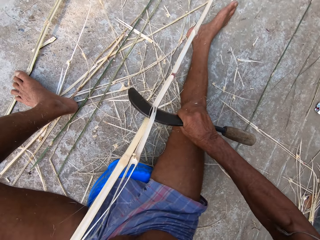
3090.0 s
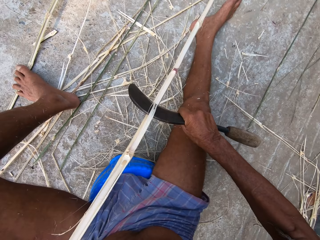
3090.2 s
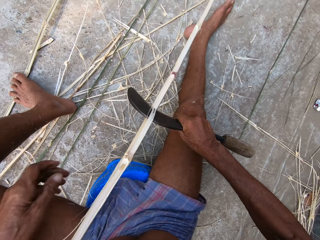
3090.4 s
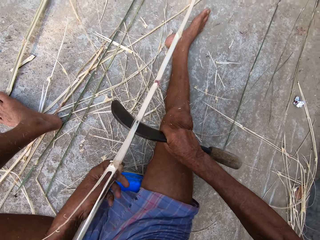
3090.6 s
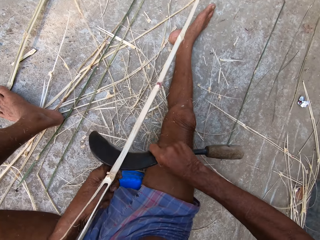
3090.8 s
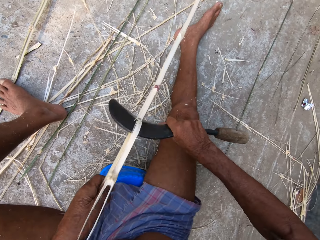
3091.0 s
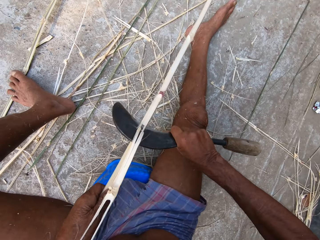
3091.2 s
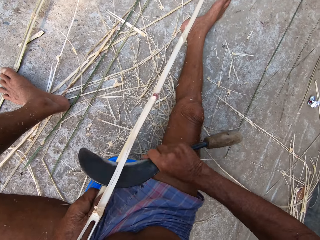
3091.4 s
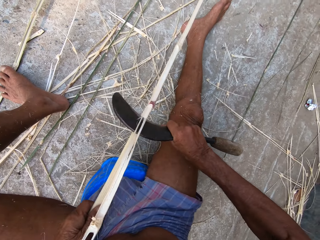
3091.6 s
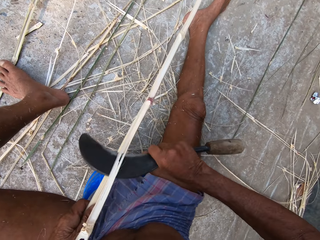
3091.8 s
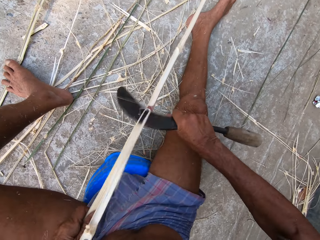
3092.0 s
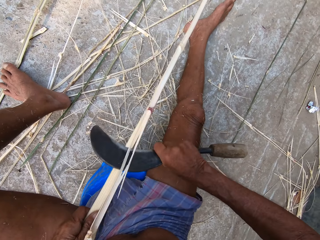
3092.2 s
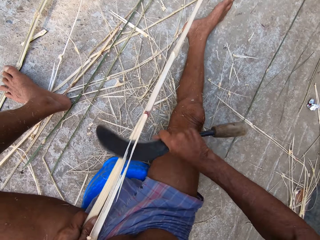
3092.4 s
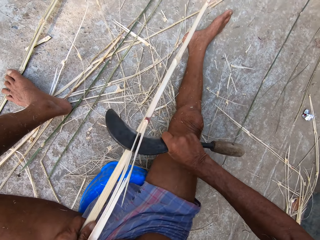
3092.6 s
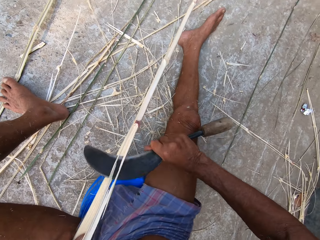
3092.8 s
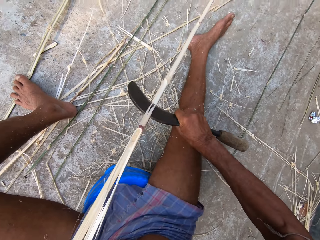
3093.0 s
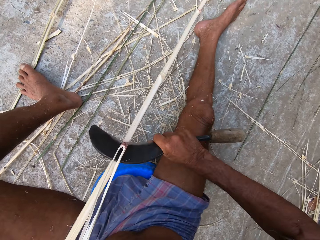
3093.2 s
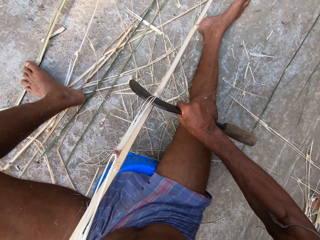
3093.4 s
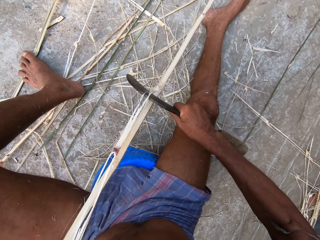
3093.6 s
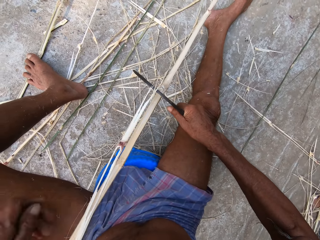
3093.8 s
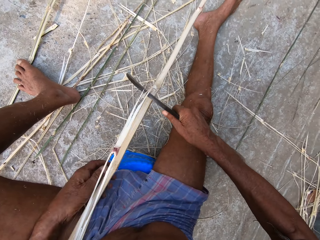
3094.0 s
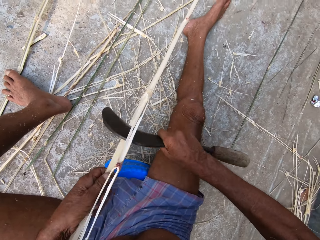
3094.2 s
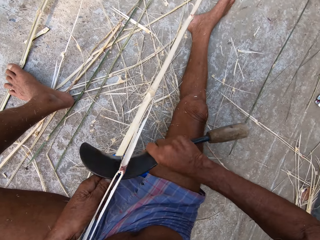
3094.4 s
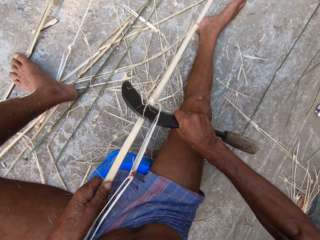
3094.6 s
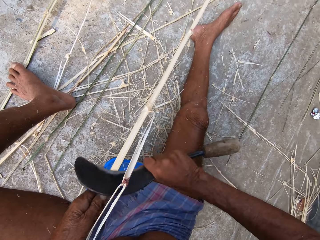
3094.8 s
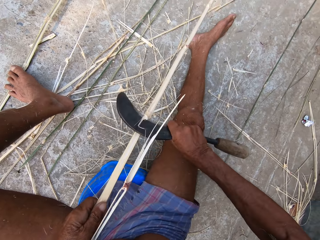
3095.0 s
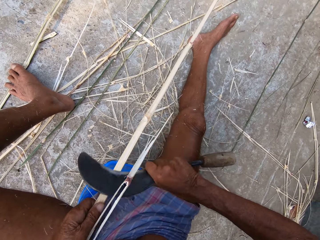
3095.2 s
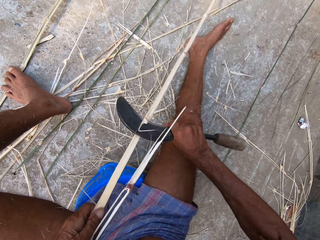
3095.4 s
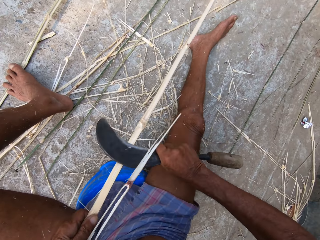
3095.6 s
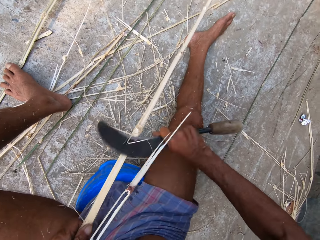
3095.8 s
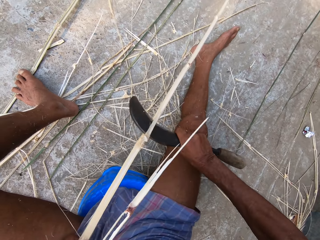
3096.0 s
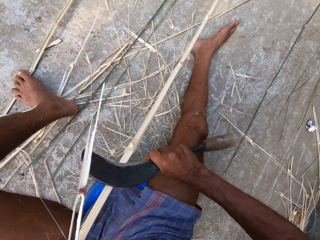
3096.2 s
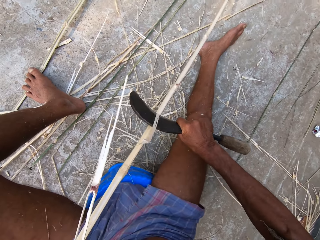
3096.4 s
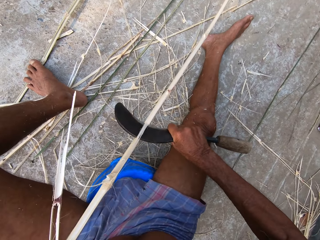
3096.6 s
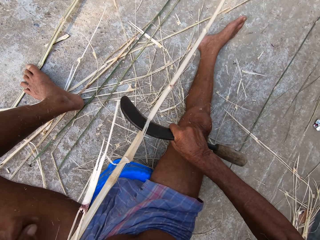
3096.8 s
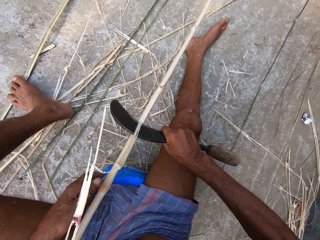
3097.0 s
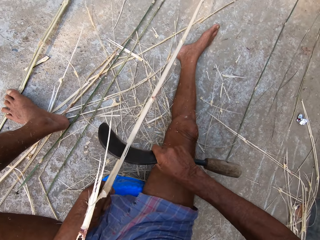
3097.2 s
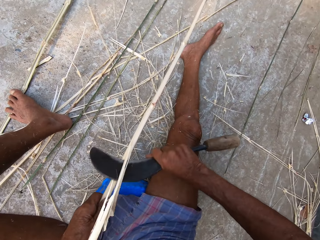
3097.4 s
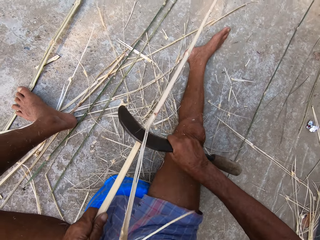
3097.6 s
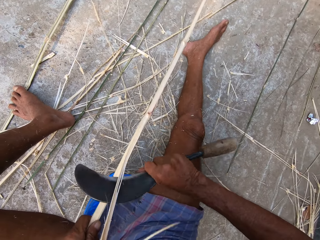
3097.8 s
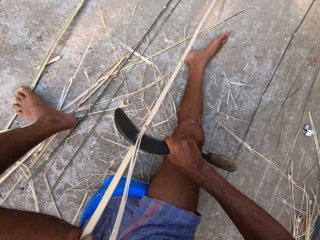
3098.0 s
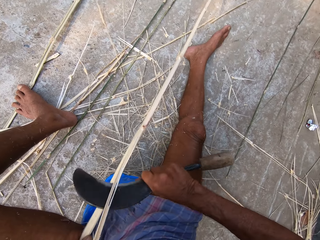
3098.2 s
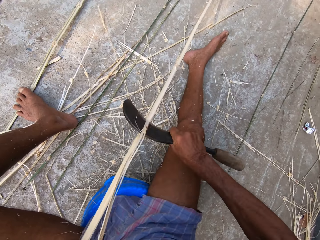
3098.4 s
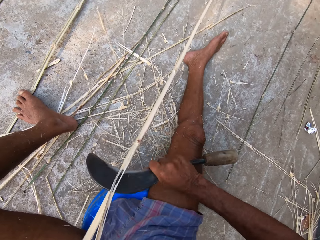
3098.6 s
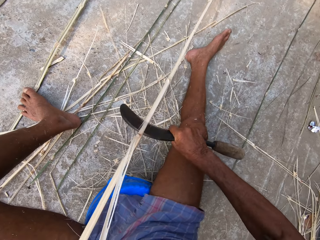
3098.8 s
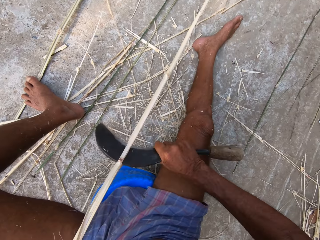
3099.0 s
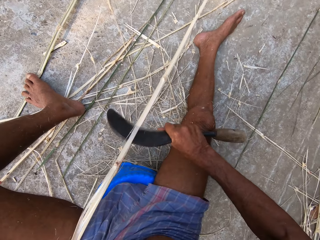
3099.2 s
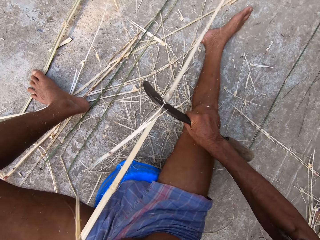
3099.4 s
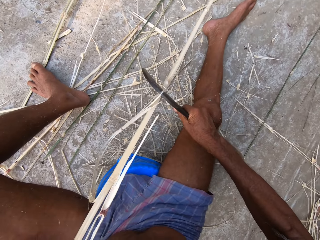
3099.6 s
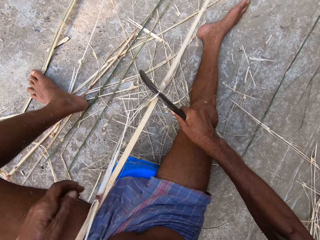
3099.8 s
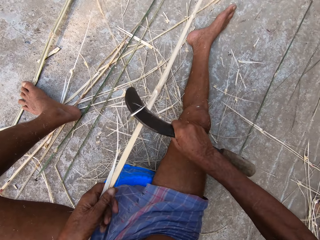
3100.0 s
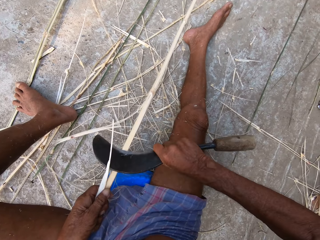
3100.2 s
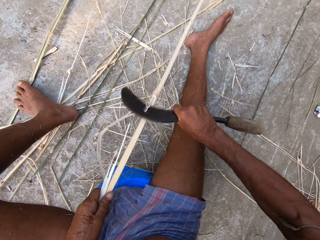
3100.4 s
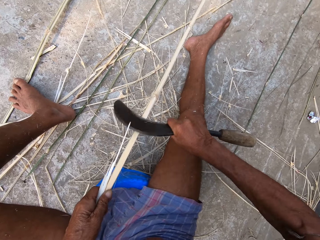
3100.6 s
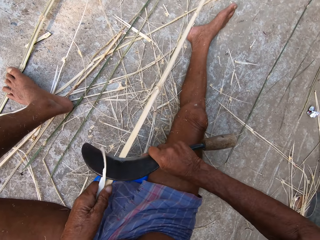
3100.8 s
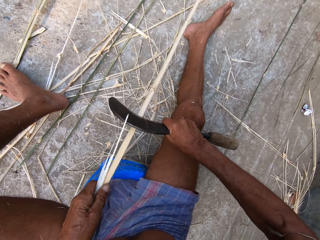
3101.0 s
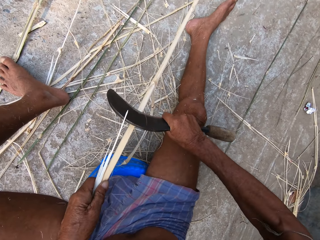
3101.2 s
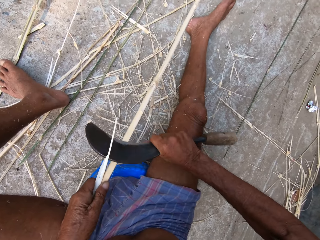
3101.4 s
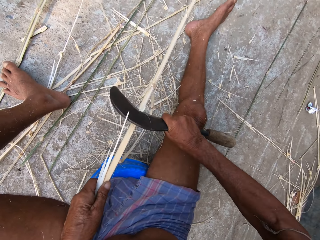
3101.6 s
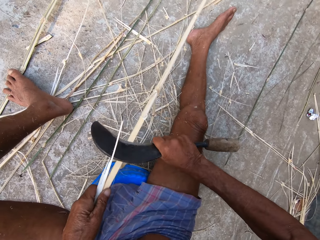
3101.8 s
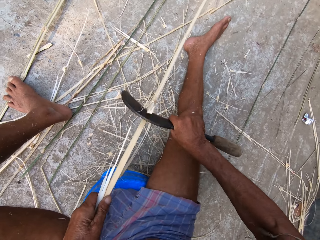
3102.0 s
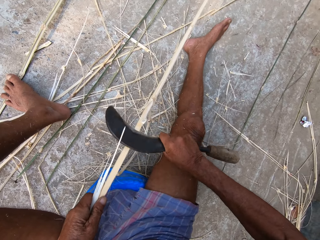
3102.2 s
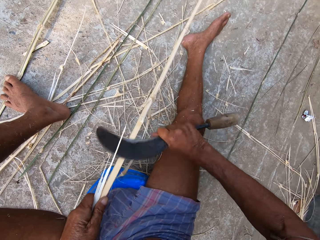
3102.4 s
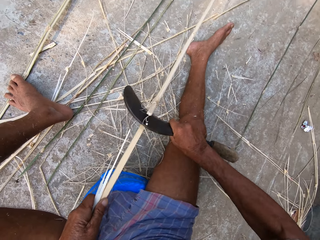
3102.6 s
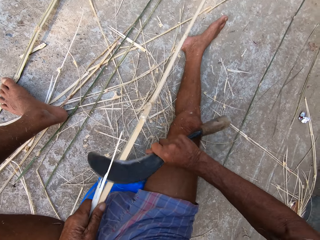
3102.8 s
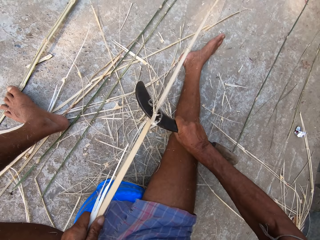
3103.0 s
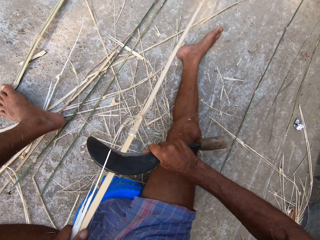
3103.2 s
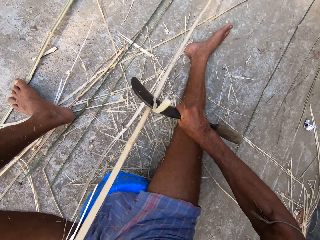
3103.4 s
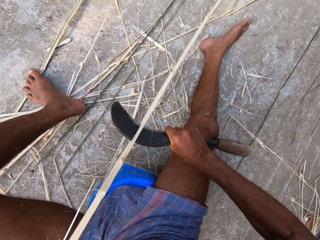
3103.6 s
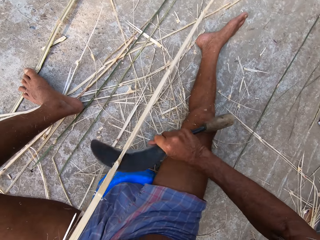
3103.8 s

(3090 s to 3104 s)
The camera wearer peels the bamboo stick. They peel the bamboo stick repeatedly.

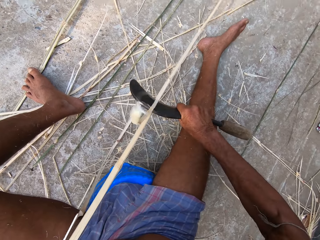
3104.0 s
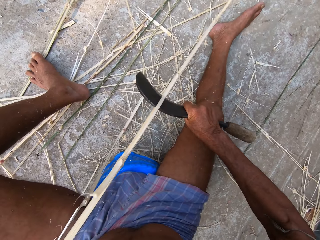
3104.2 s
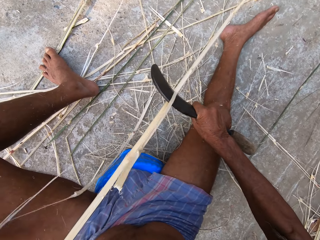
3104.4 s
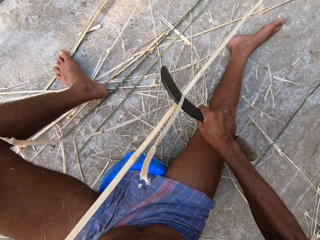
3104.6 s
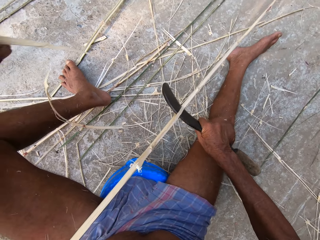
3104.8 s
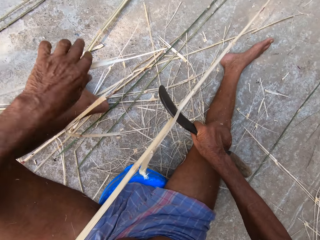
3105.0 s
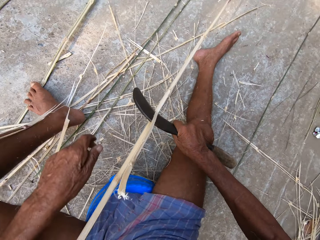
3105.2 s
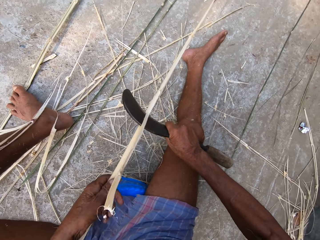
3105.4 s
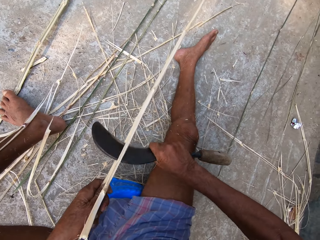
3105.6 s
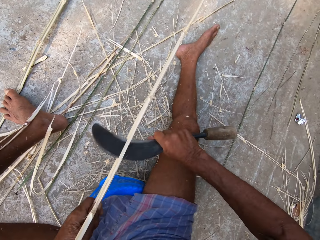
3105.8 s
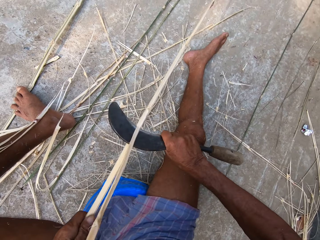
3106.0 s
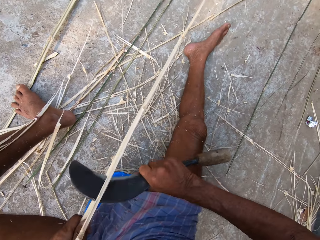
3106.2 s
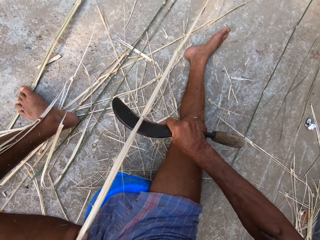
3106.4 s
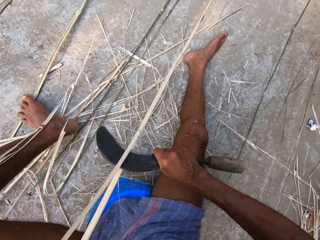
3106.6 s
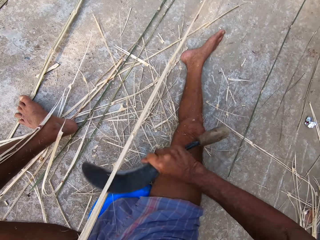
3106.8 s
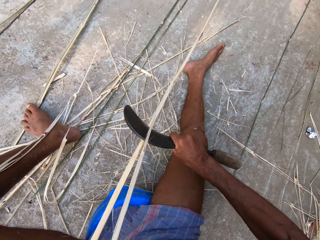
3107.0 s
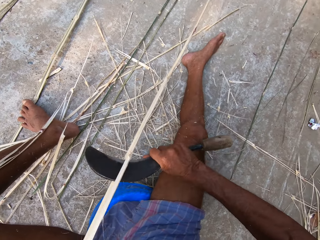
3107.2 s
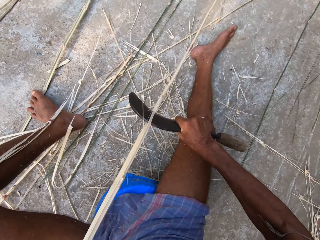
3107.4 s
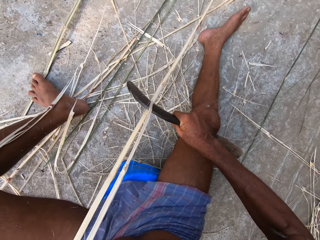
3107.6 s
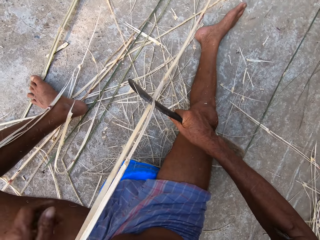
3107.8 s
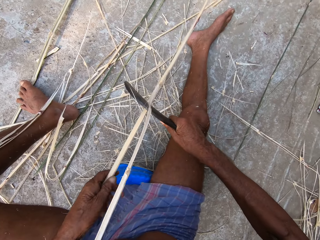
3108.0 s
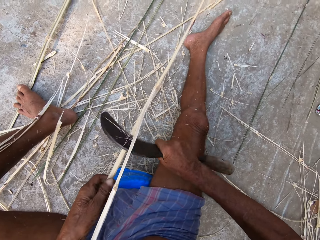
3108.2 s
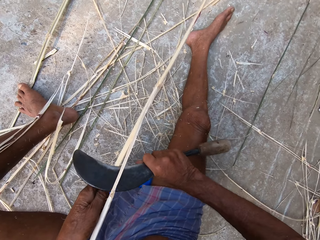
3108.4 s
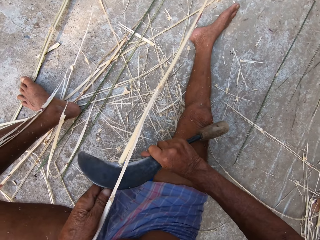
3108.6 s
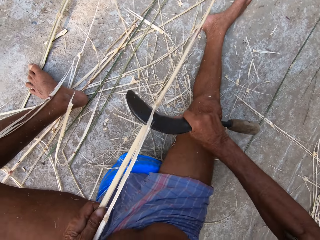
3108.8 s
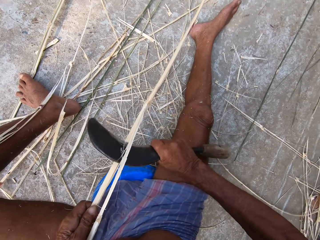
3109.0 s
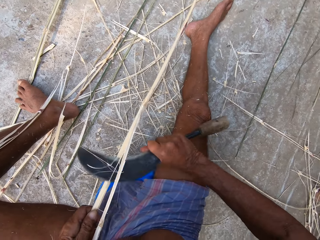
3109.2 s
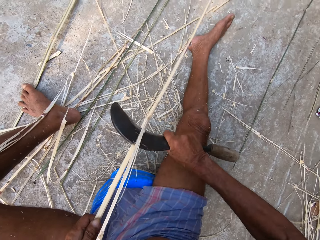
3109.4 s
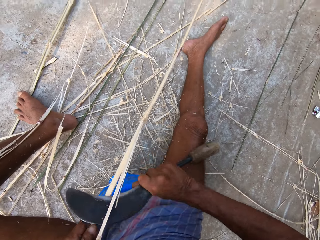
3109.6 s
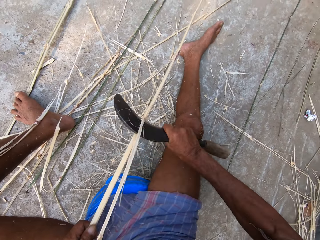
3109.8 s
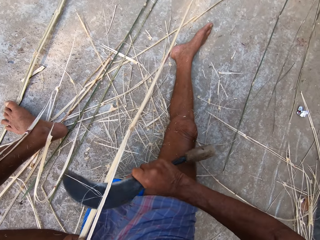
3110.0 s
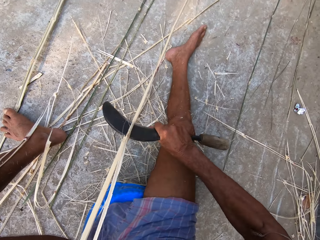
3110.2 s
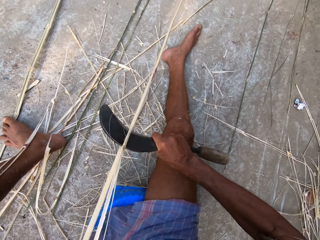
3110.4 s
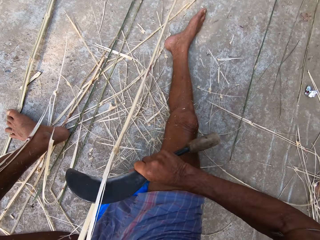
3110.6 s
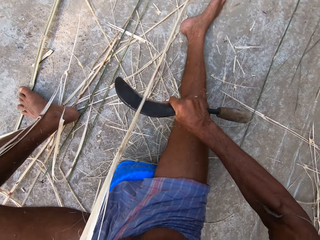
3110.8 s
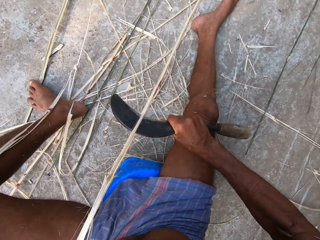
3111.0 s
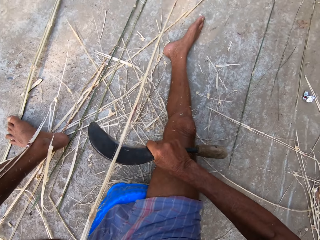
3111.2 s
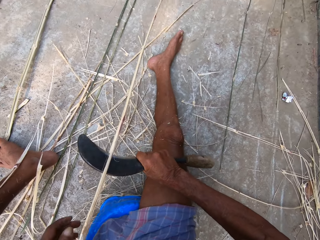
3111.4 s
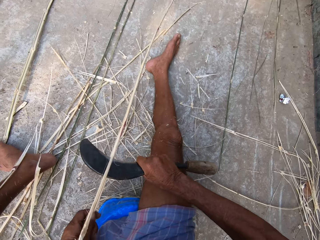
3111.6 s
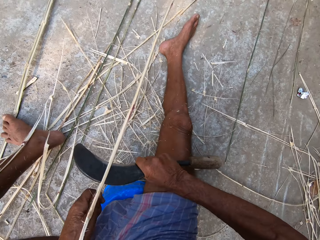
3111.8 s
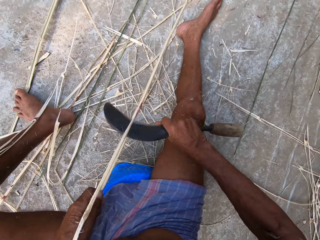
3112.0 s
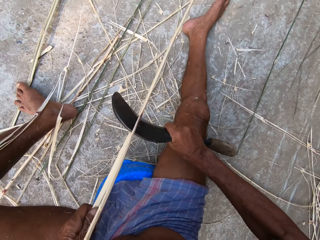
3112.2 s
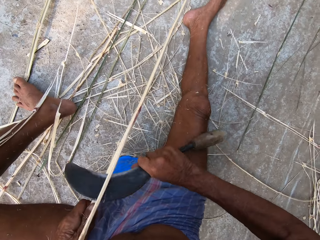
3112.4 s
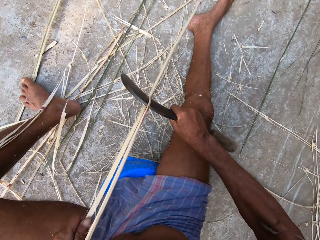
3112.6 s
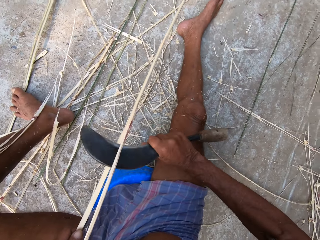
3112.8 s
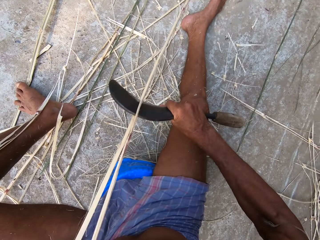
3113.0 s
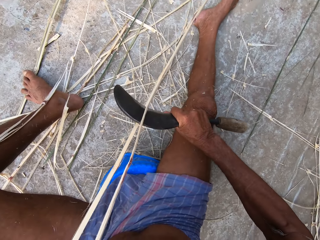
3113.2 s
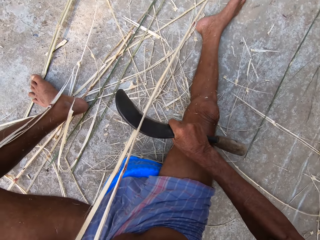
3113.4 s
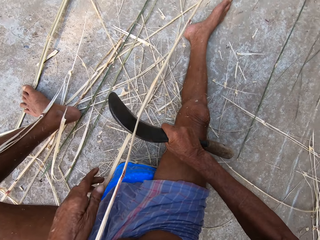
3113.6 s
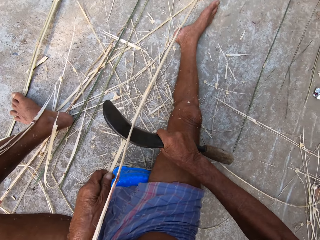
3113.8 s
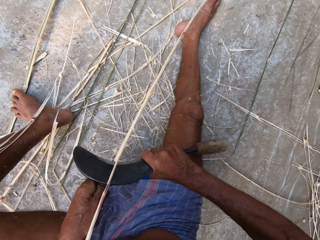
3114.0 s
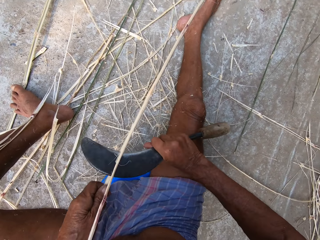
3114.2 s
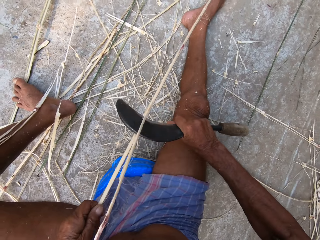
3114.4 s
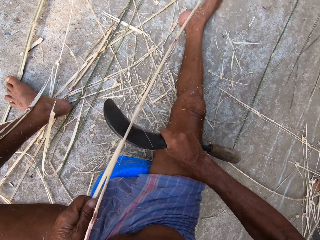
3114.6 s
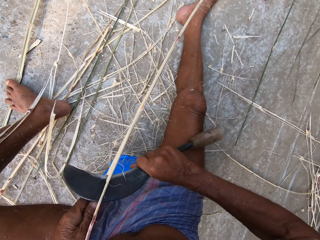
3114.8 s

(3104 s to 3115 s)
The camera wearer removes a bamboo strand from the bamboo with his left hand. He holds the bamboo with his left hand. He peels the bamboo stick. He peels the bamboo stick repeatedly.
